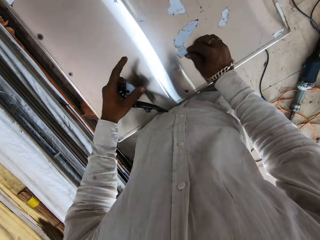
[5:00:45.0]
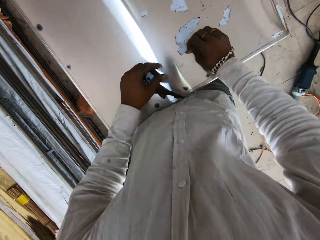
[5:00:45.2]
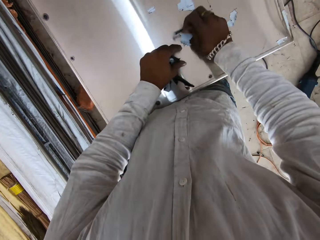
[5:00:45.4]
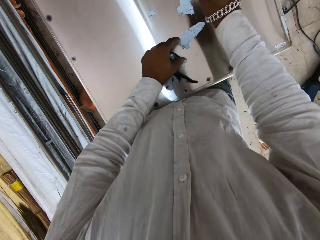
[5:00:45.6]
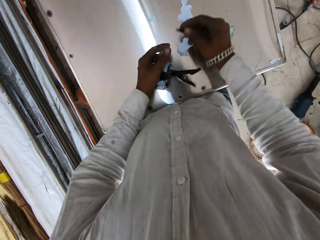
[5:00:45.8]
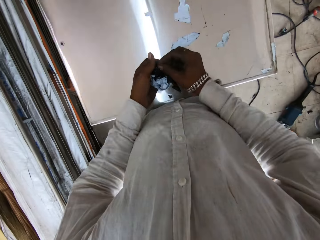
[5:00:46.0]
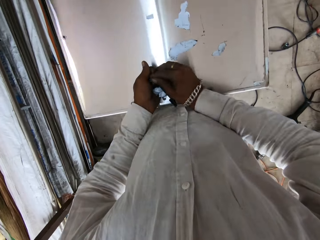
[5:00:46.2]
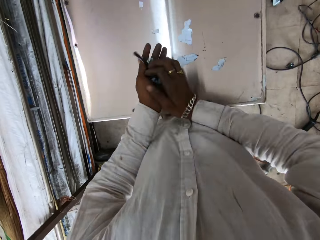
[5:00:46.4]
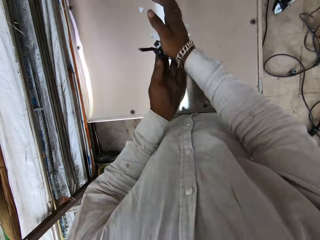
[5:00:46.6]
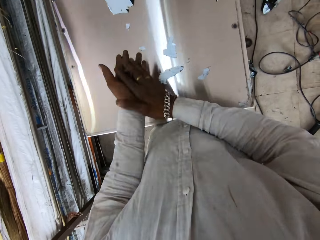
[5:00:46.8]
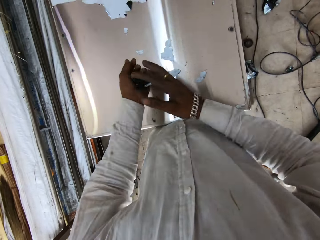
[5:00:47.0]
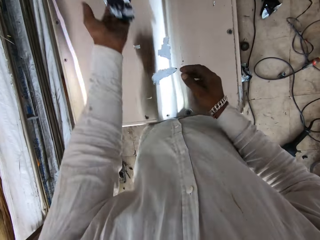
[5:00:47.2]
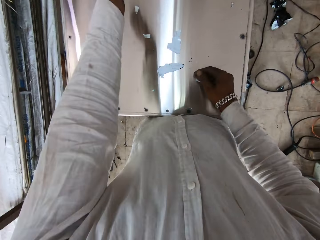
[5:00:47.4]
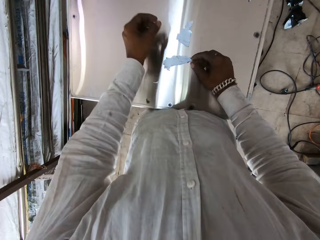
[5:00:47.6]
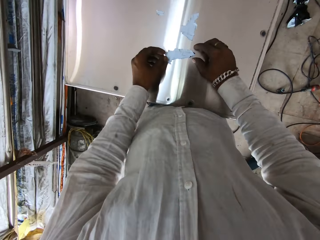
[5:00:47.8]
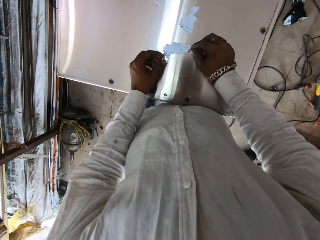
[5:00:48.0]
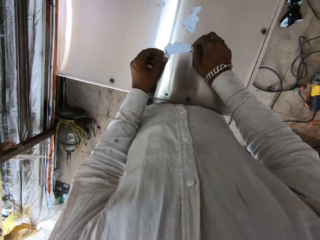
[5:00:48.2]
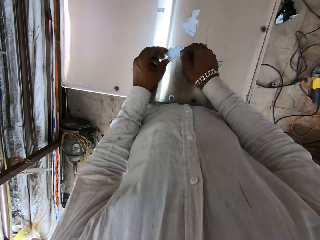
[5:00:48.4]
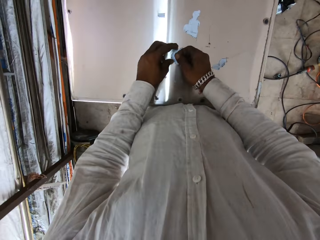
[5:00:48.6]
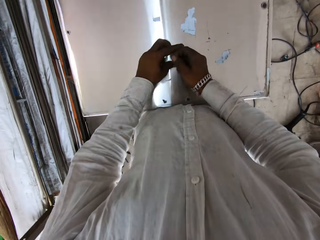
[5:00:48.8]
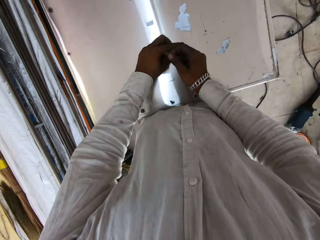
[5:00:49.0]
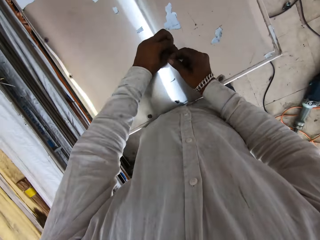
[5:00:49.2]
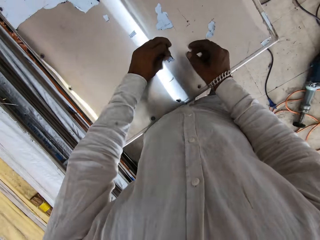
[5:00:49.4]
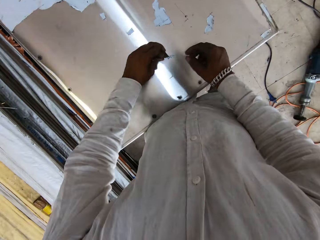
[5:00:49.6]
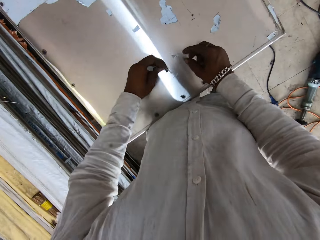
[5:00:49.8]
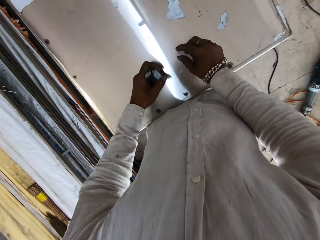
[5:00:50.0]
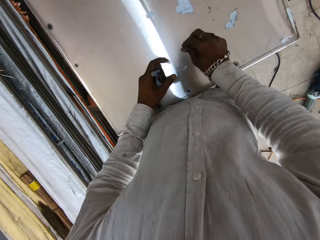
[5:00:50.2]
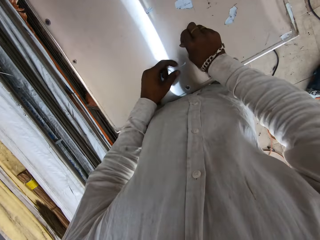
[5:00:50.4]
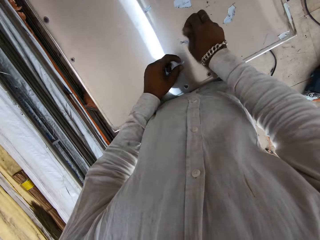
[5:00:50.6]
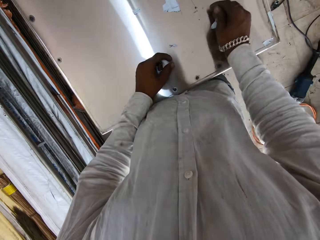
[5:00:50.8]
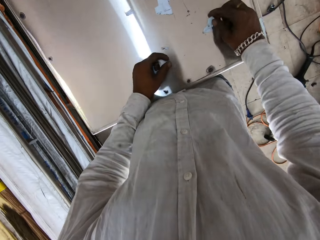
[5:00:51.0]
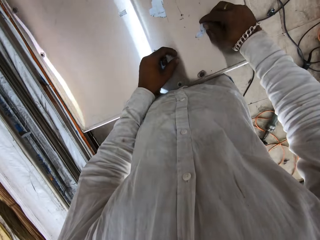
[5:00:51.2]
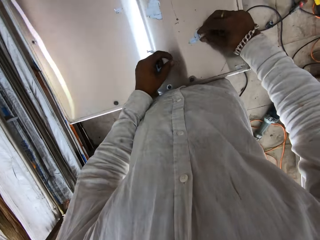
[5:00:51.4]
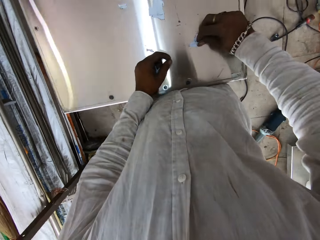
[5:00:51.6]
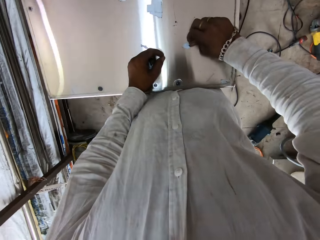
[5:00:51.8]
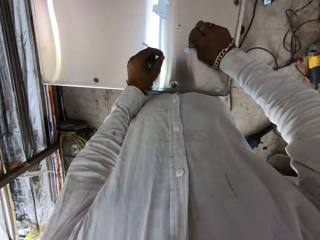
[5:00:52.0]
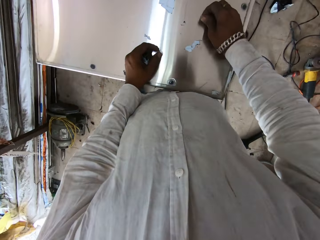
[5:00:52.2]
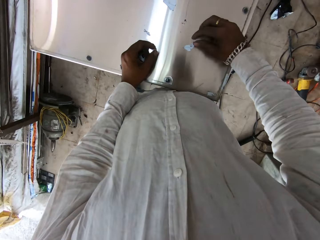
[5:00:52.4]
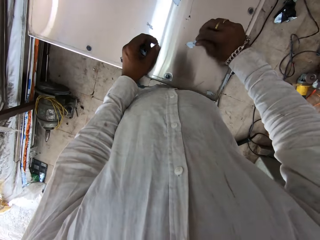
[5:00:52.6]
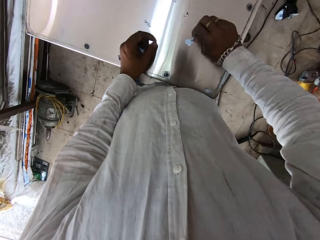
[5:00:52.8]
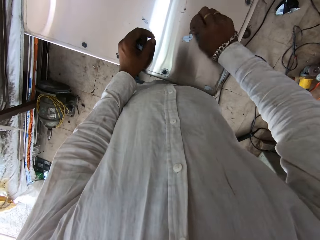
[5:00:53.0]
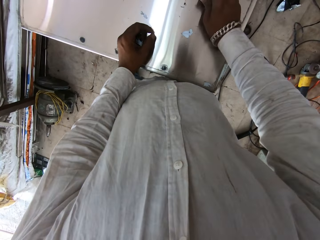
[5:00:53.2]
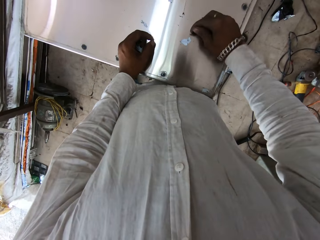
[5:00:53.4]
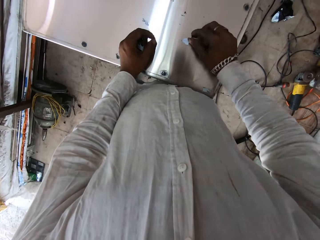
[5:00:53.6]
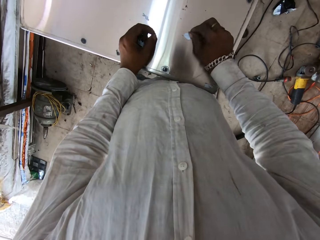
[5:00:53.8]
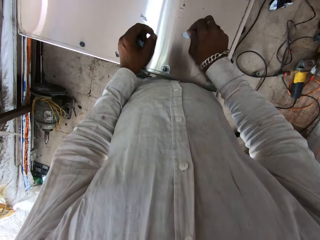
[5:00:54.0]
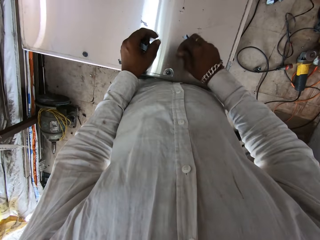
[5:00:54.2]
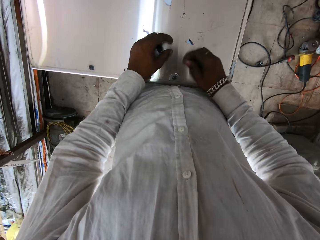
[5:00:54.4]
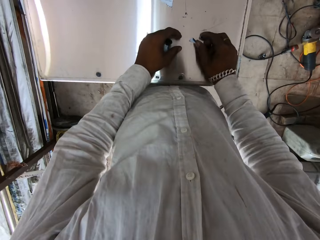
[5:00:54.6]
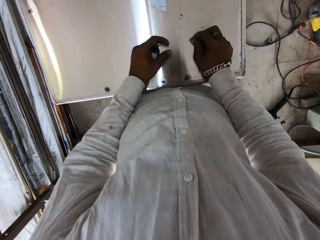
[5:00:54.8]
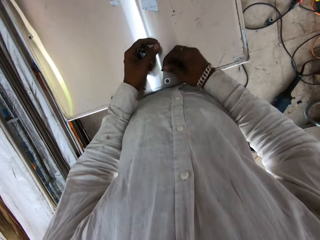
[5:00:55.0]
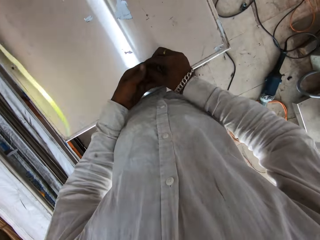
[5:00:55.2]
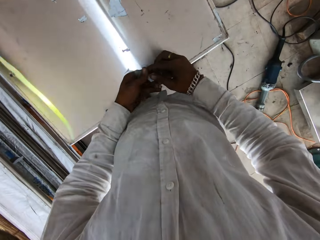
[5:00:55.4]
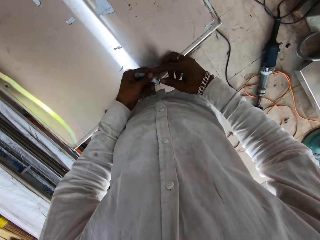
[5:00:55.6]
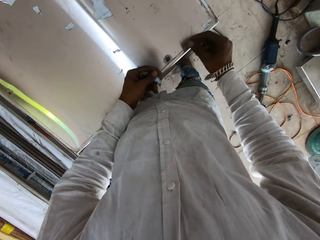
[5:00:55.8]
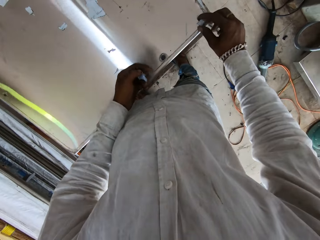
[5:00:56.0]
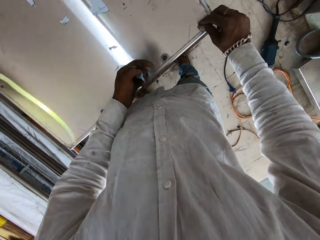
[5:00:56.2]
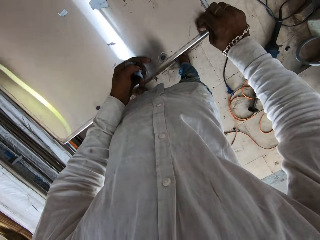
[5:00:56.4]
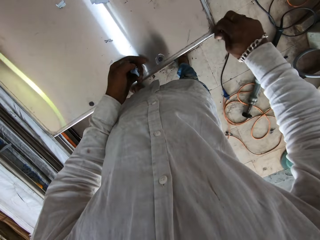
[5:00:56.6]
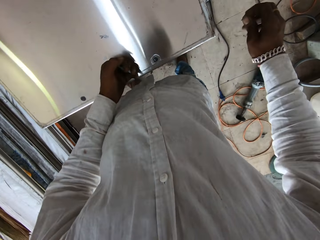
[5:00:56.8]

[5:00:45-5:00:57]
The camera wearer rubs nylon on hands. They throw the nylon. They peel the nylon.

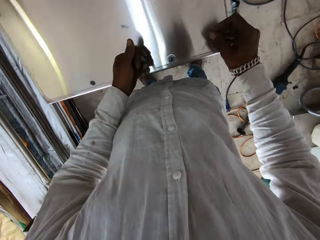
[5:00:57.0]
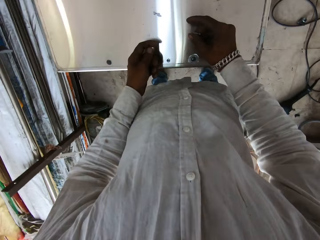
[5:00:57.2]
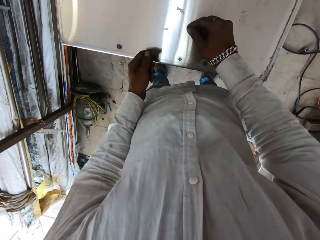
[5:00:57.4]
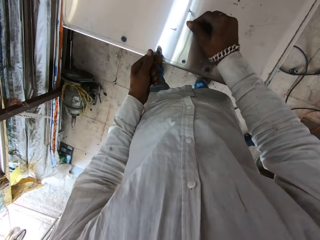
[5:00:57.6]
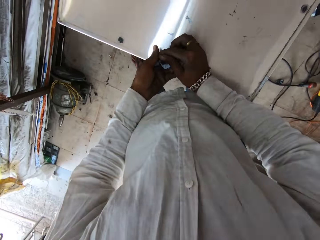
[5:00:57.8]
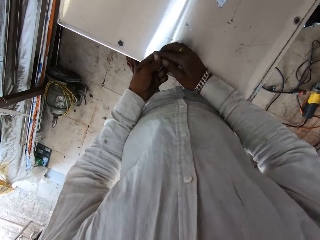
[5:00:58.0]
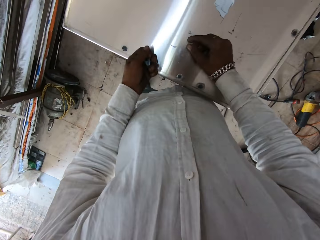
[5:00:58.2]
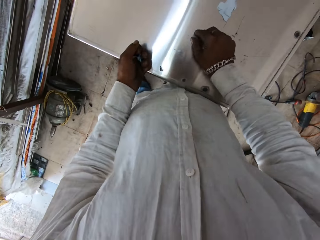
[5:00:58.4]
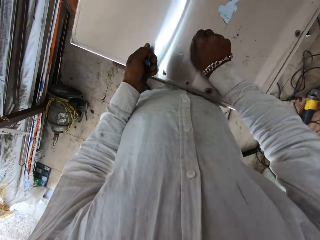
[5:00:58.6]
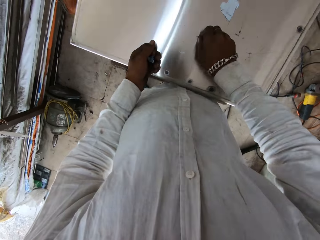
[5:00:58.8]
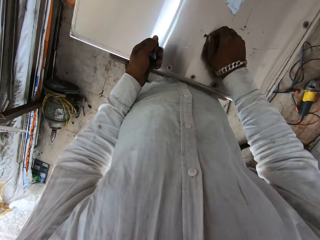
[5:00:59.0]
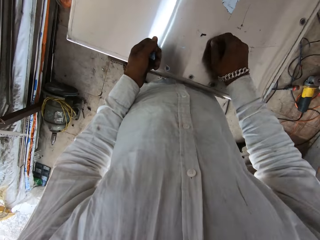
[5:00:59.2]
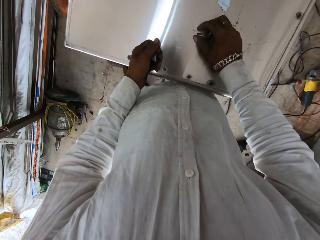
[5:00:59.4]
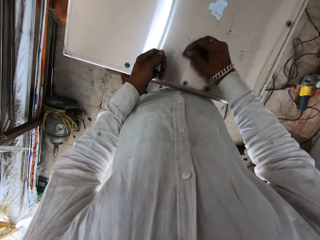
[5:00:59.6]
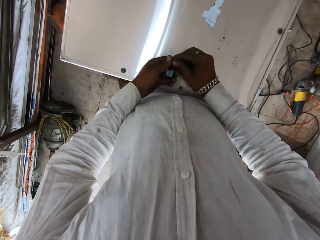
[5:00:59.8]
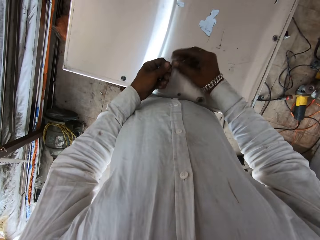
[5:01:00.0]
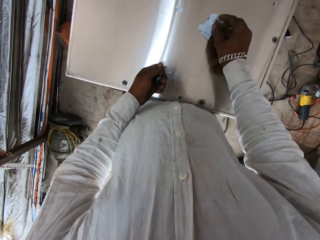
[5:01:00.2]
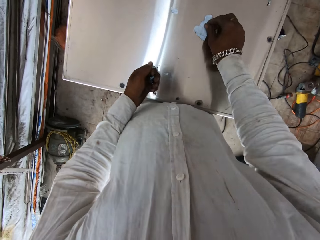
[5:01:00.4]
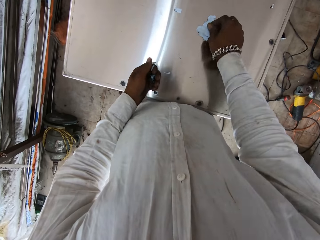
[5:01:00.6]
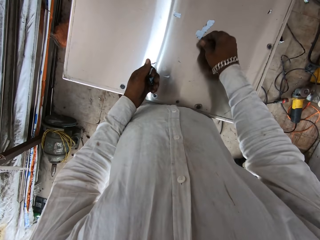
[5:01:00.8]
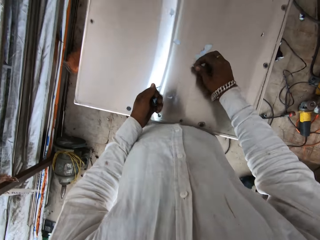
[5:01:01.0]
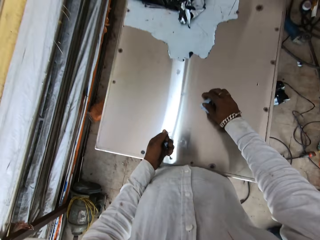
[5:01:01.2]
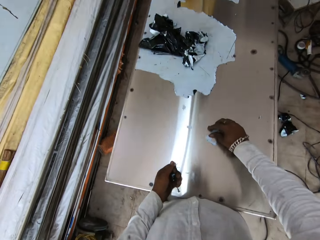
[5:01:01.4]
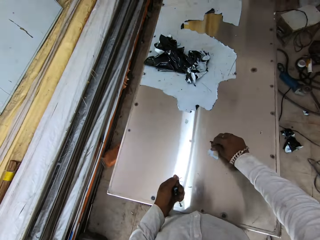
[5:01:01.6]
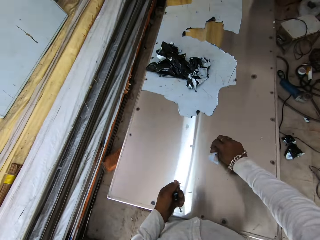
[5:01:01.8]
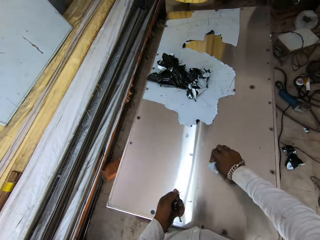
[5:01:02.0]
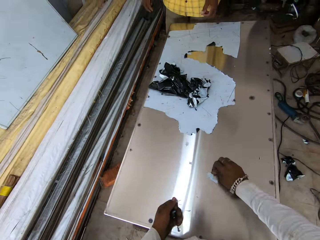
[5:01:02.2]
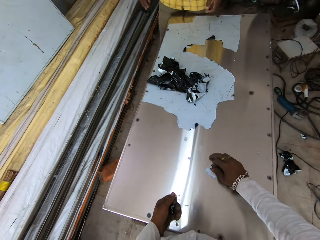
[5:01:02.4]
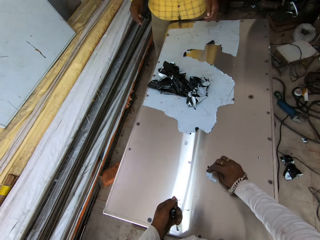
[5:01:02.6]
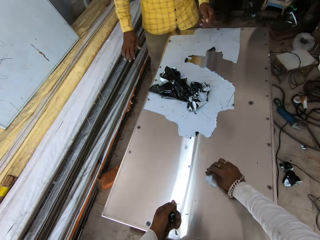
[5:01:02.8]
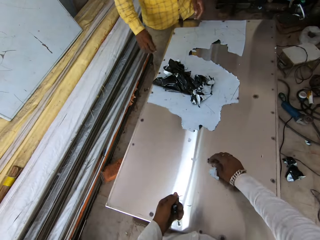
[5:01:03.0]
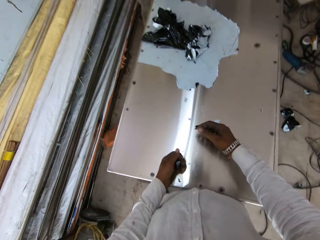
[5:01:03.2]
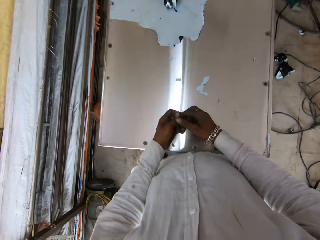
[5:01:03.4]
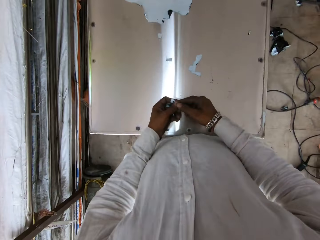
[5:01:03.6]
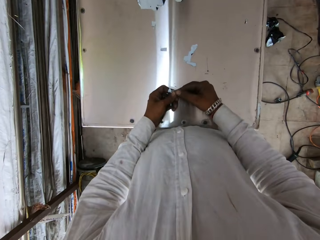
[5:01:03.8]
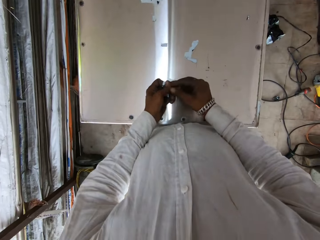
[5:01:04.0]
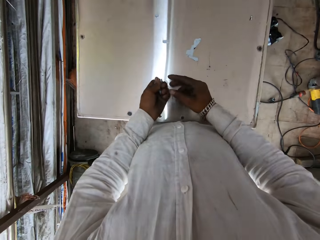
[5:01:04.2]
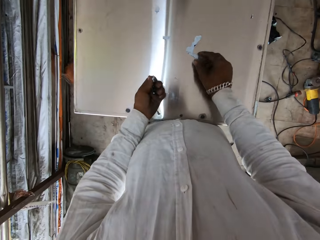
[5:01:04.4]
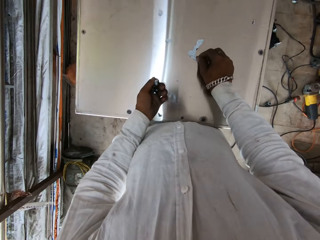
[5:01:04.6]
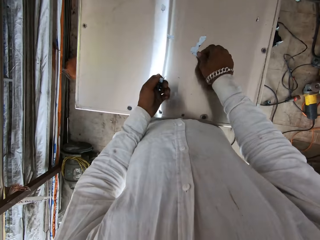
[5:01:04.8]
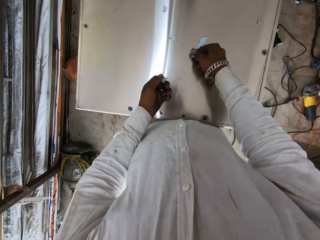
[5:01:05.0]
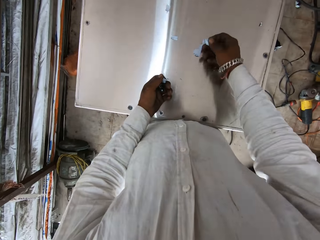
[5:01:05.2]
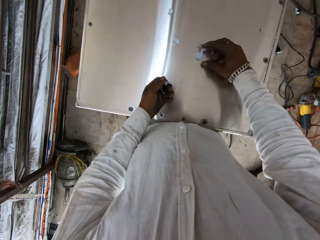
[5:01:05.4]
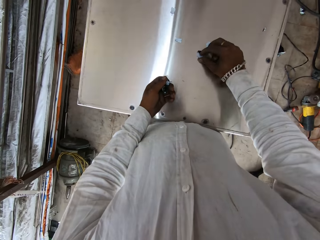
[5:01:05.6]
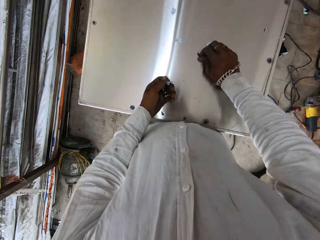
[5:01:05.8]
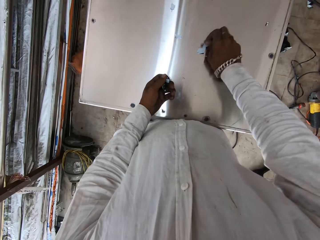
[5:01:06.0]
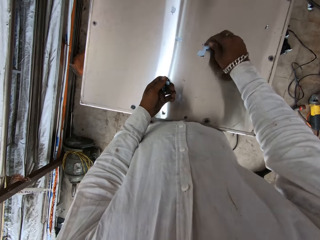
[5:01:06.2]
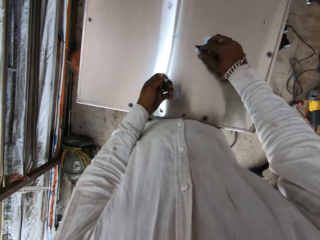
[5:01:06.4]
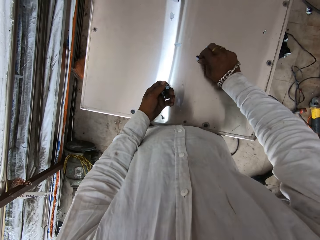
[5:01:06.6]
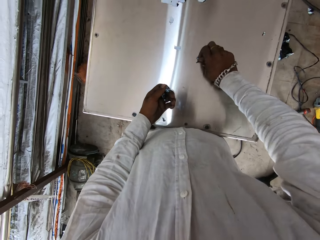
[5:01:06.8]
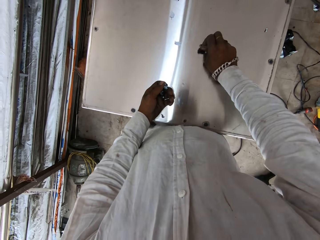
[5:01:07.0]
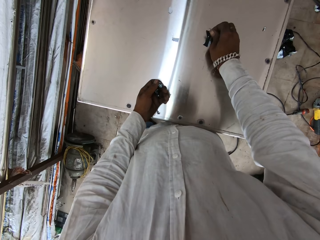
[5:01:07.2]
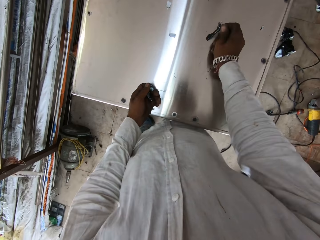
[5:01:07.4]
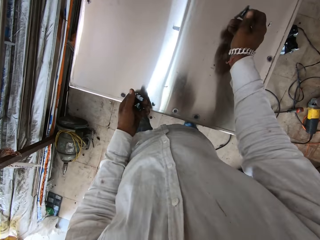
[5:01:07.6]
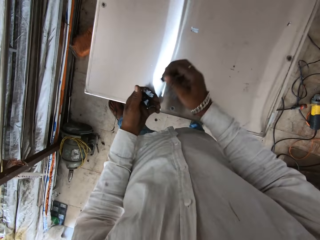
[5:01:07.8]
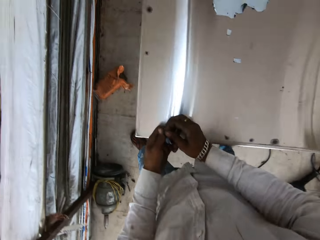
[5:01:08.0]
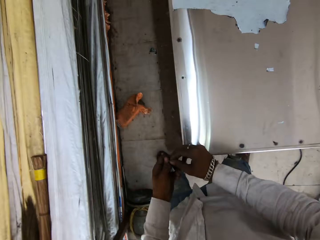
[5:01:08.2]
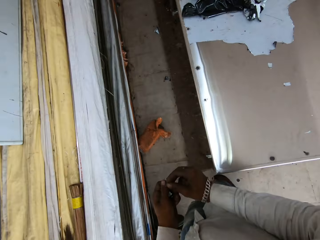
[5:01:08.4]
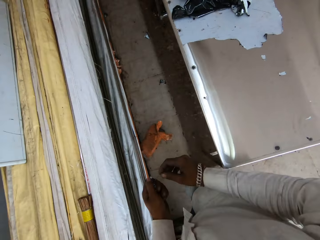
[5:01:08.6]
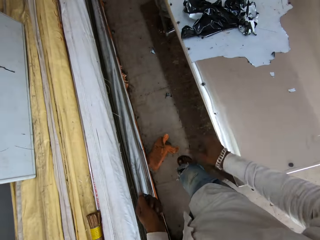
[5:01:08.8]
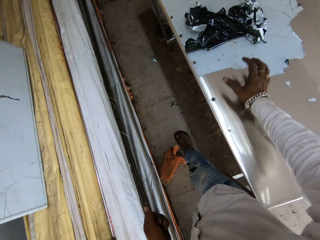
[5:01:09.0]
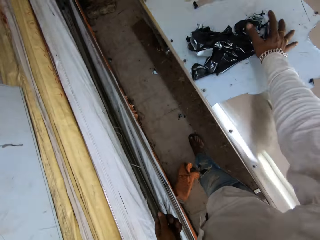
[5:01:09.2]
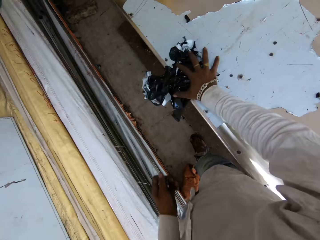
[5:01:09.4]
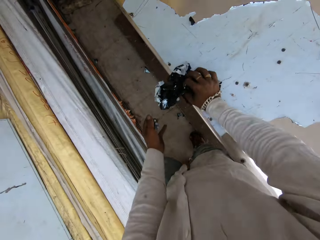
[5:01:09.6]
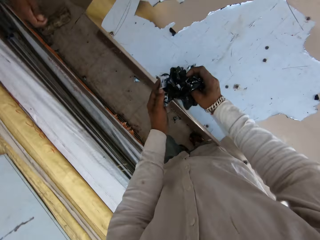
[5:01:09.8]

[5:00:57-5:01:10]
The camera wearer stares at the table. They remove paper from the table. They walk around the workshop. They move nylon with a hand. They pick the paper from the table.
